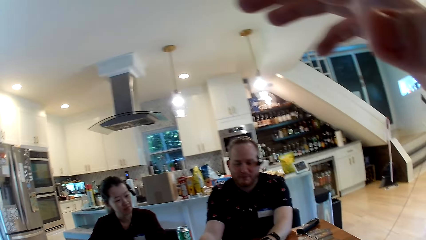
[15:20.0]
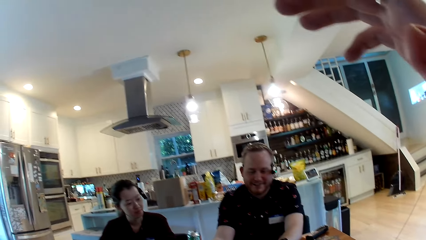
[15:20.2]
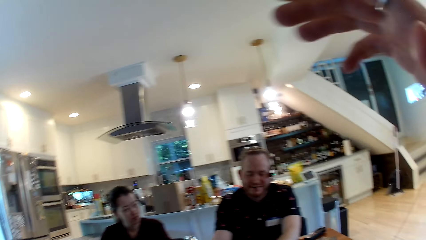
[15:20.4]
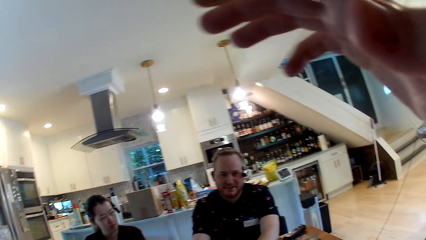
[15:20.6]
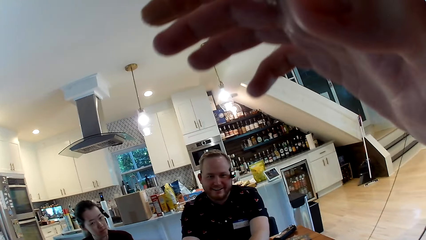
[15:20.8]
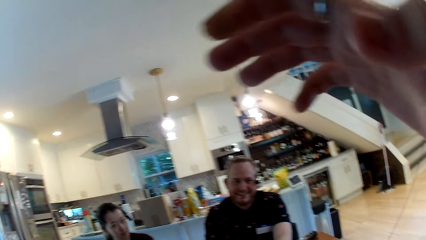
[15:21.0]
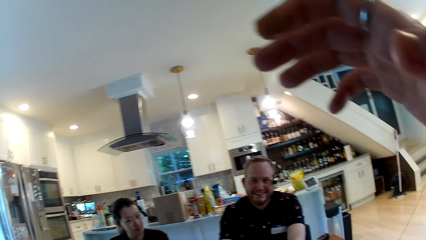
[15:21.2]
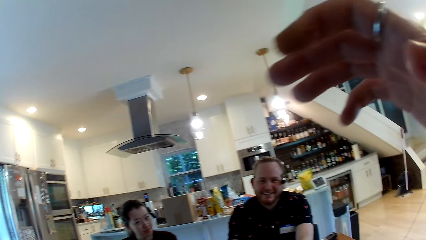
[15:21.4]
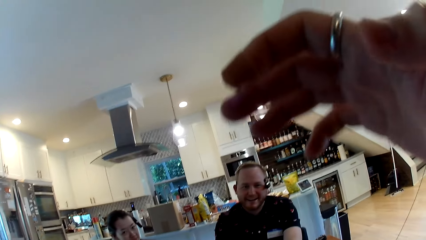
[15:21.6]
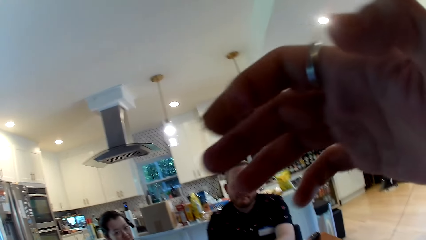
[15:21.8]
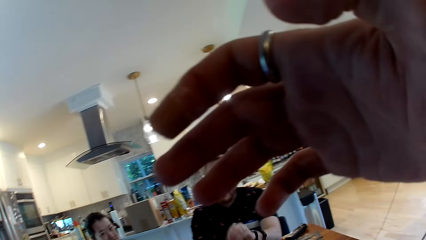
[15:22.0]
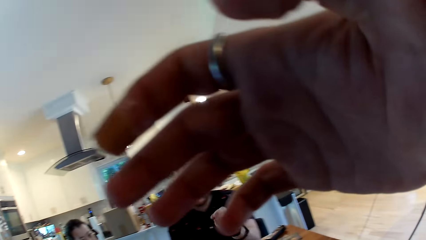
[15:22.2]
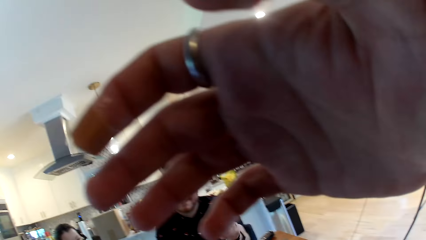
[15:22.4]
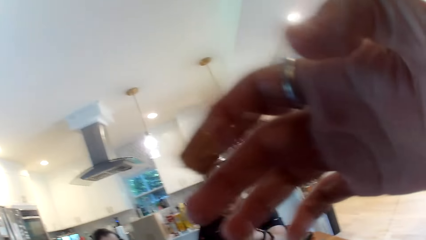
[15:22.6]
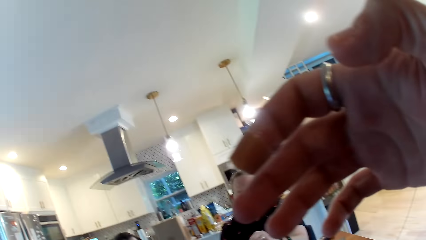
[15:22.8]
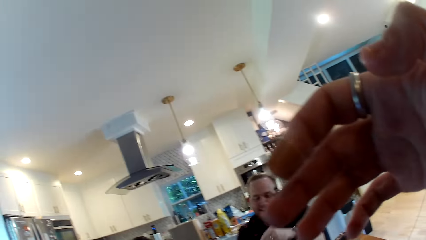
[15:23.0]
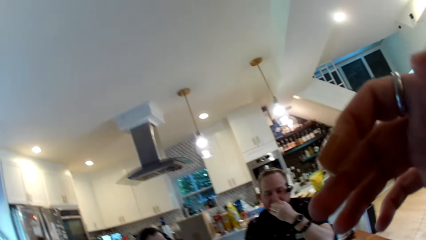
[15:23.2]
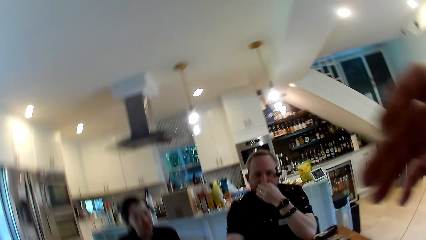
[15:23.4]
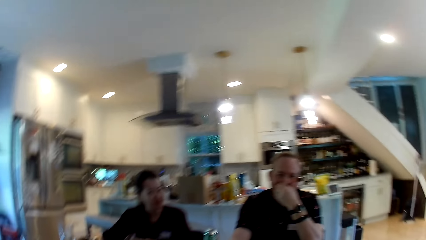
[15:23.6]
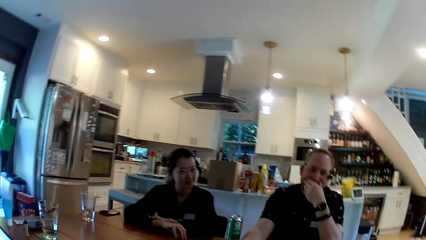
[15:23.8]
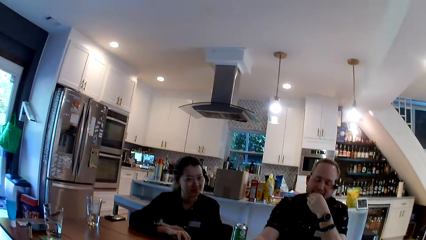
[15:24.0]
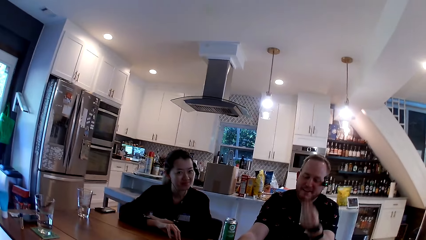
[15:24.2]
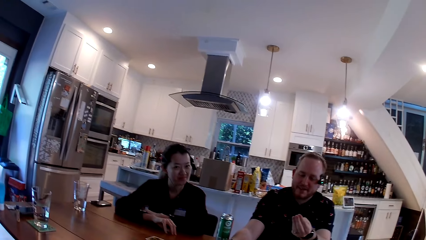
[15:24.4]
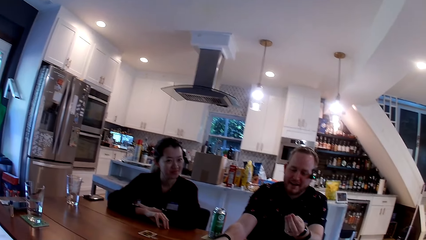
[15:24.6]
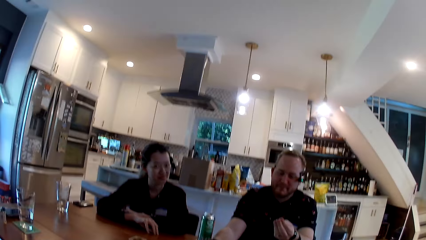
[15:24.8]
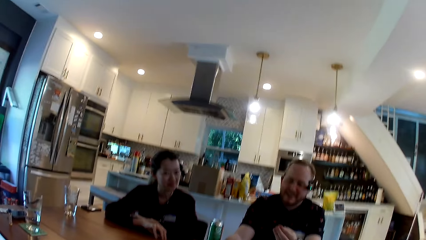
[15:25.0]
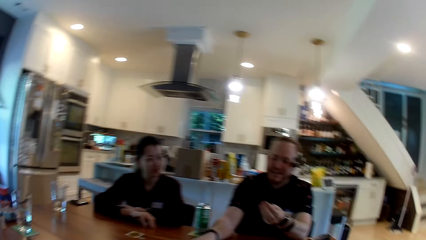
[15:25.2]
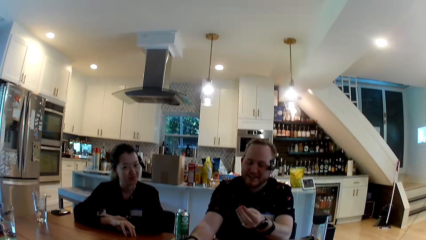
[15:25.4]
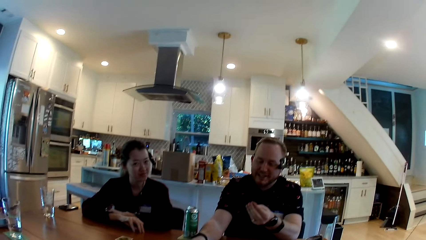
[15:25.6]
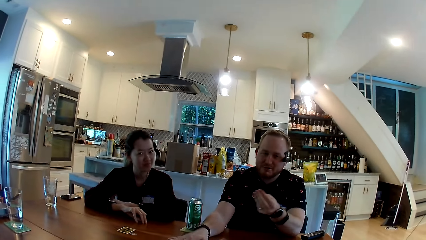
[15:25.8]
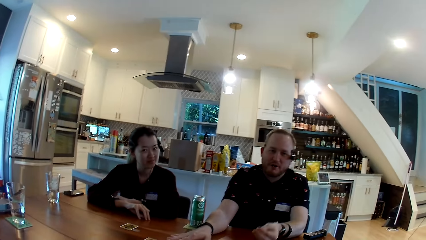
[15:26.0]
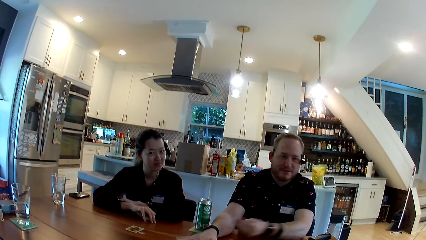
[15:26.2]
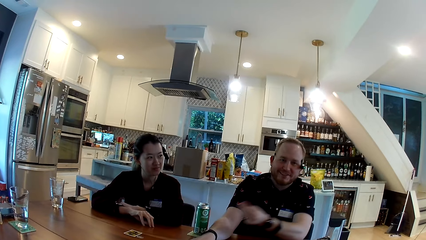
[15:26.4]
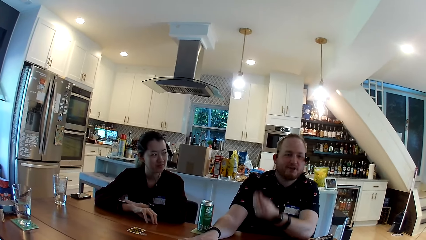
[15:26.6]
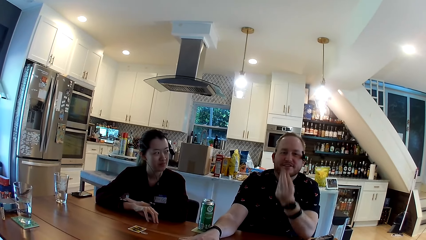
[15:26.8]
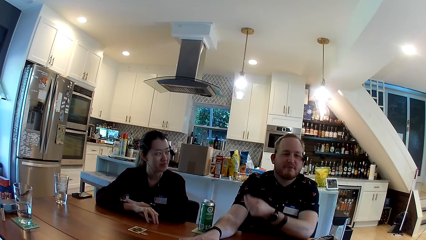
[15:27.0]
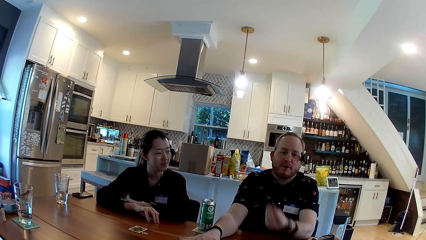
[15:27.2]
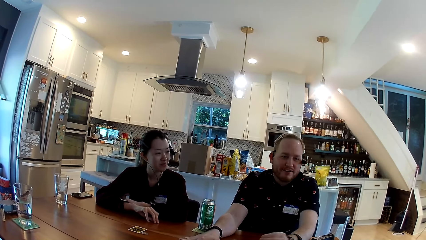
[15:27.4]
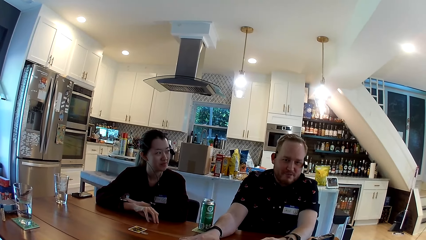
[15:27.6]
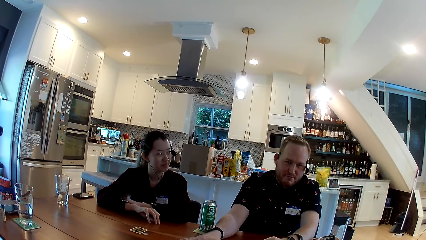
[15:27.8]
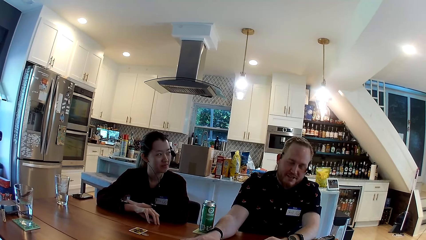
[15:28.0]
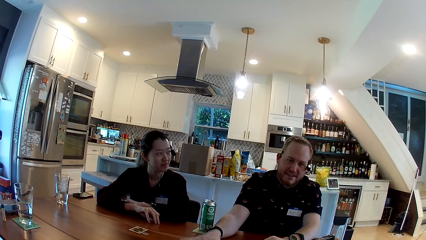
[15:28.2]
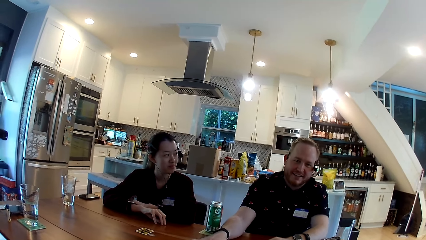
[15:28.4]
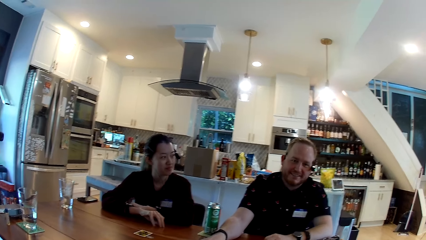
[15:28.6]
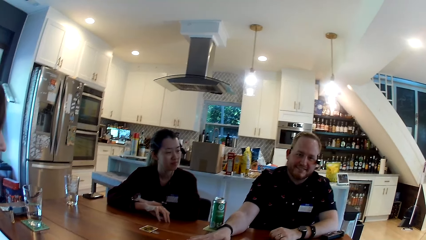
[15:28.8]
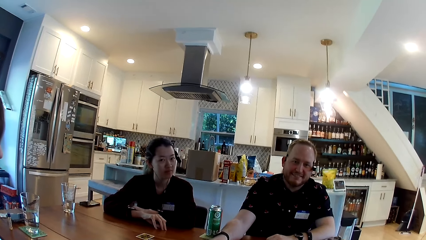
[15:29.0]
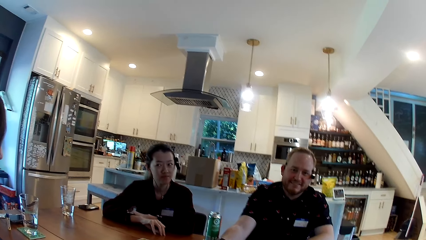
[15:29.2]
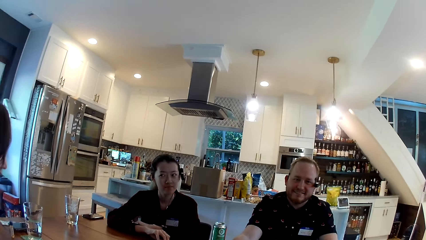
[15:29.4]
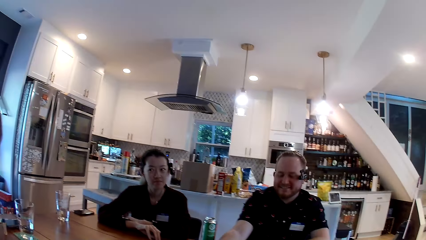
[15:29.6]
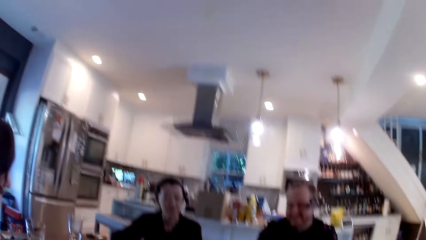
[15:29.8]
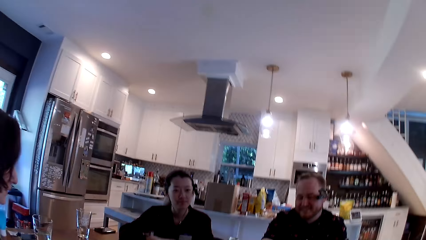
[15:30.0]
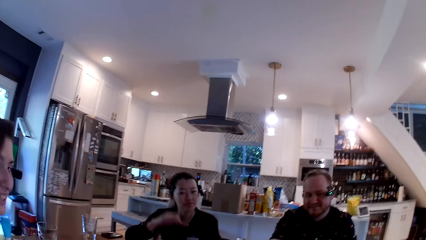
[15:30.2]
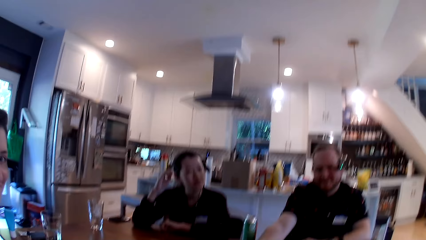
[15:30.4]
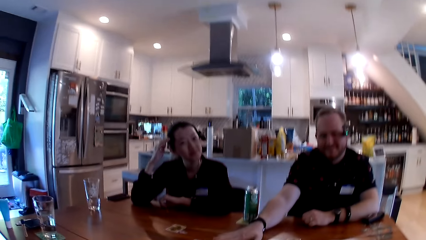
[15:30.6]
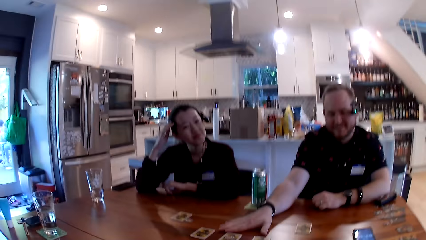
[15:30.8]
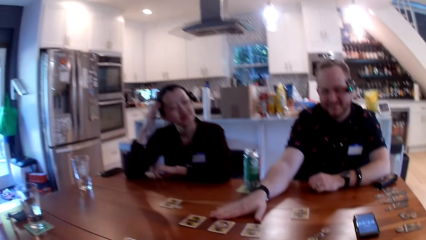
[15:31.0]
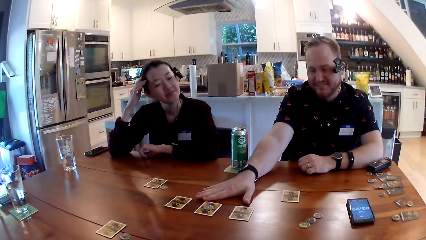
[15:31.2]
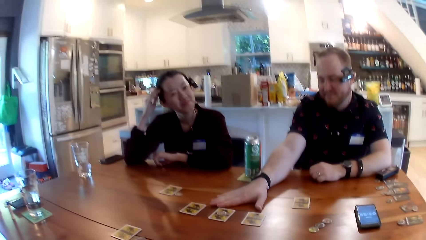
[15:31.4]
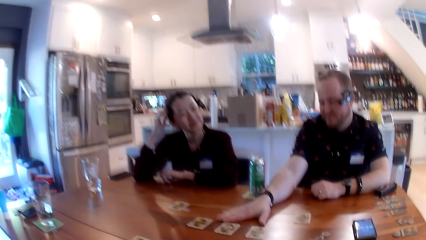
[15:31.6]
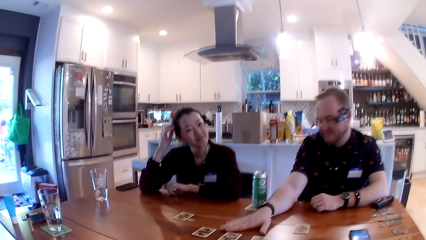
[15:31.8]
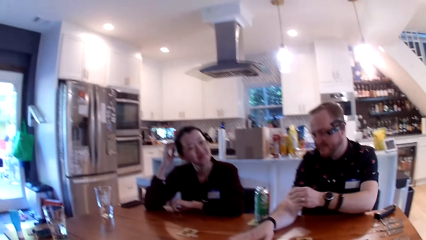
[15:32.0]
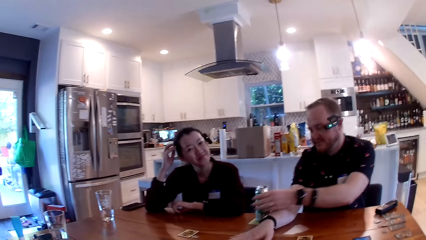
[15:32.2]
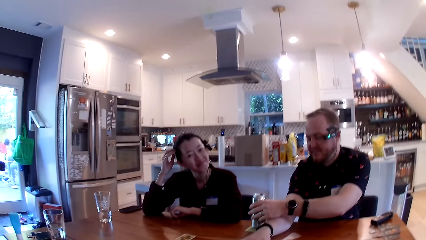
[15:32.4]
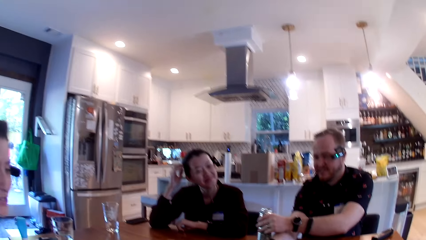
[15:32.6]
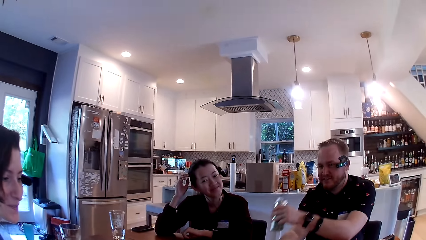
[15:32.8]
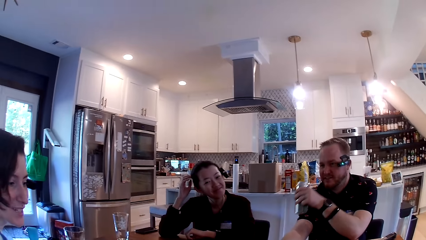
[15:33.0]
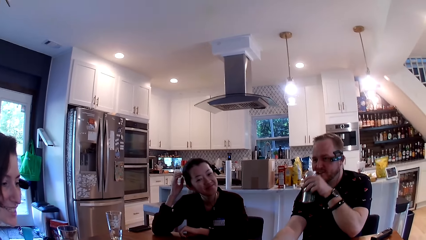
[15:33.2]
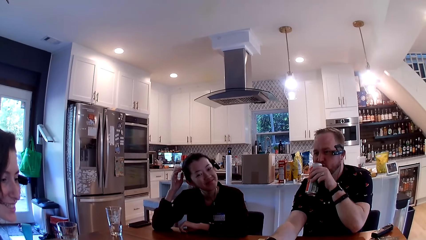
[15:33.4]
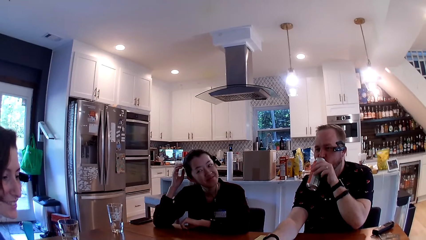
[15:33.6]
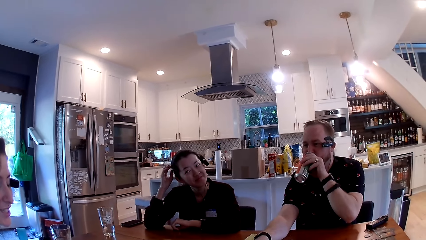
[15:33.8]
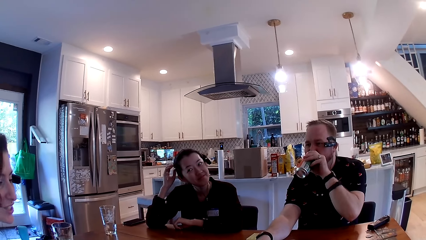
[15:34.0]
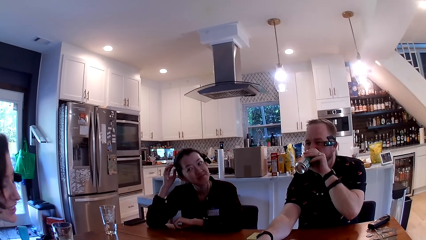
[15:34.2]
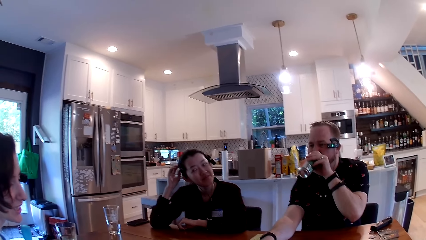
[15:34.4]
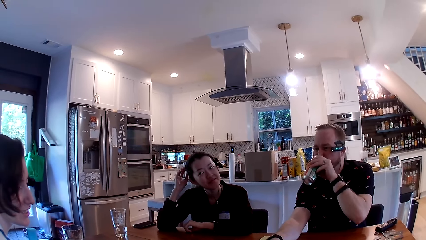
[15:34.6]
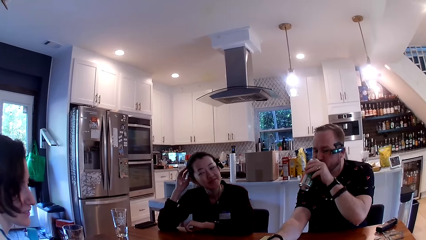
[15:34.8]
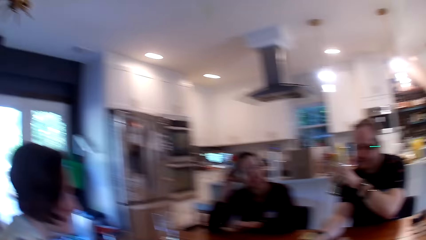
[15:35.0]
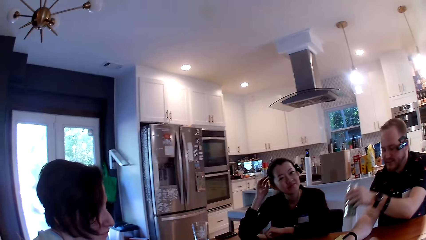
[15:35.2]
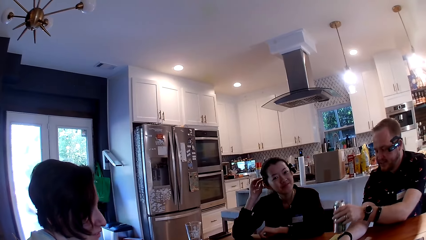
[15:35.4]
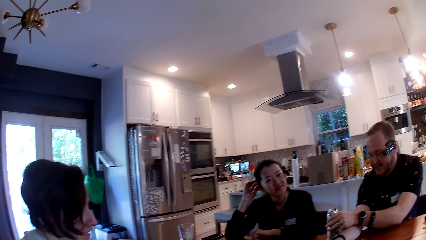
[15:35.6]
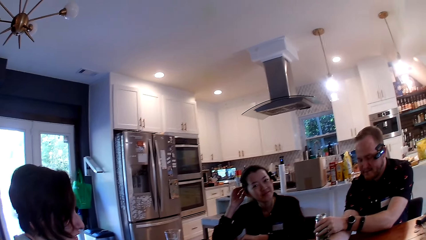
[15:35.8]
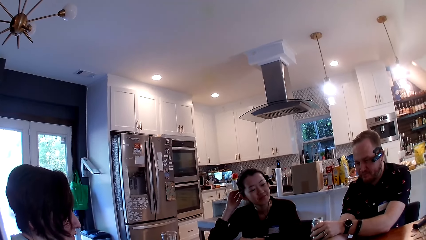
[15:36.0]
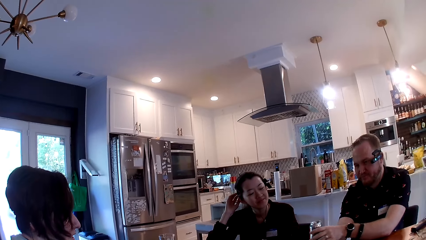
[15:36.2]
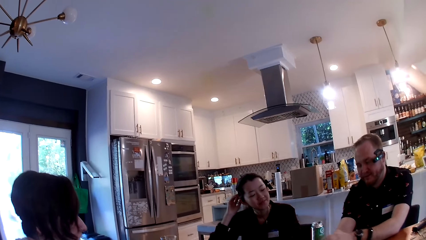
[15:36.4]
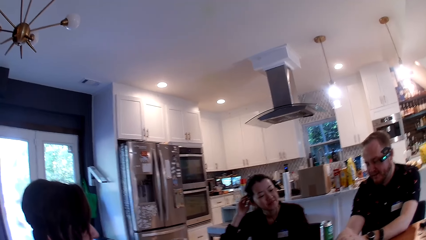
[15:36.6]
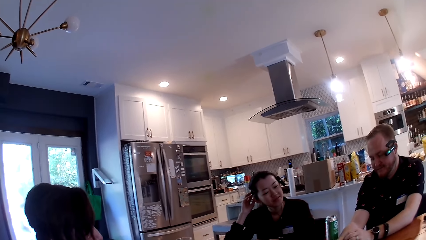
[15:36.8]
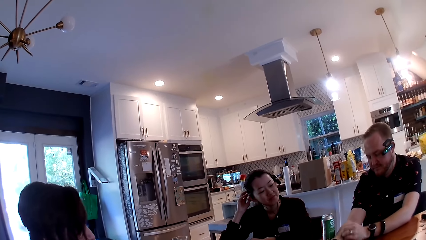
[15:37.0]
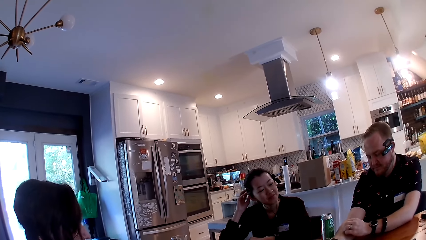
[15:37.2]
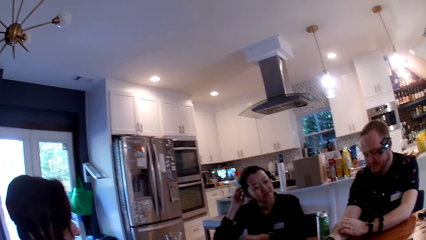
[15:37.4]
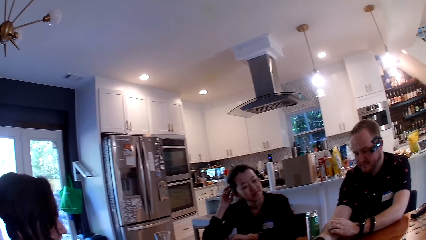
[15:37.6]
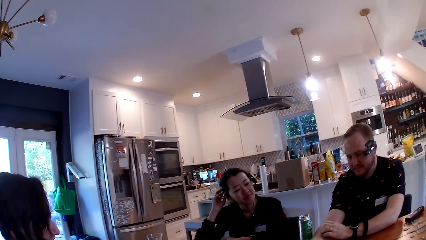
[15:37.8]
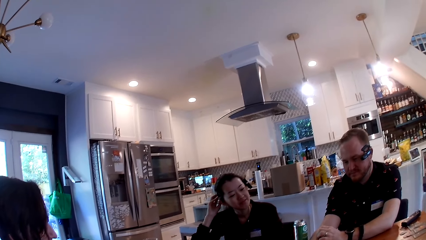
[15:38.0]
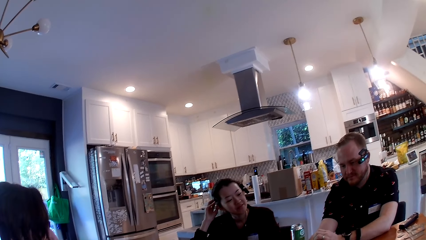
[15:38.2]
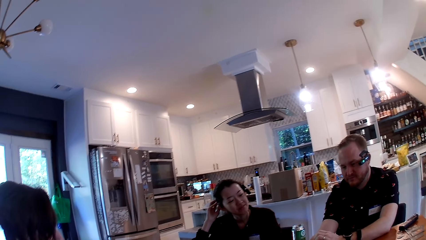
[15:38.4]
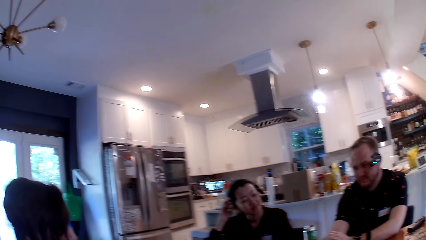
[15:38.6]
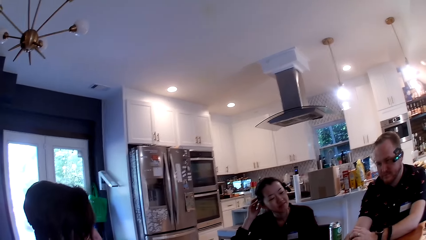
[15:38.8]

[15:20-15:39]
A man converses with the camera wearer. The man takes a canned drink on the table with his left hand. The man converses with a woman. The man drinks the canned drink in his left hand. The man puts the canned drink down on the table with his left hand. The man converses with the camera wearer.
